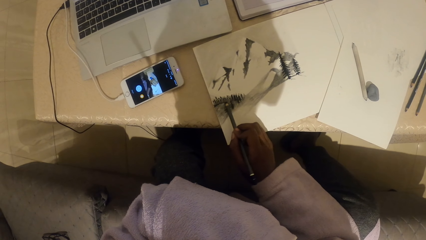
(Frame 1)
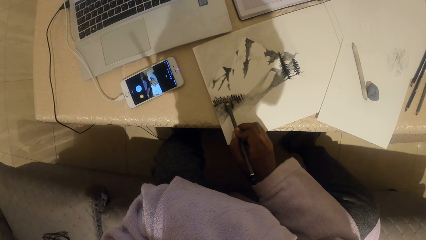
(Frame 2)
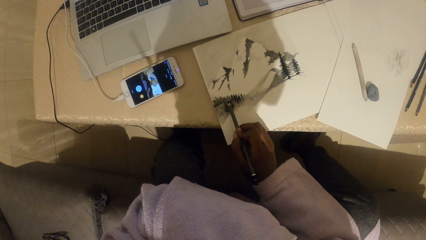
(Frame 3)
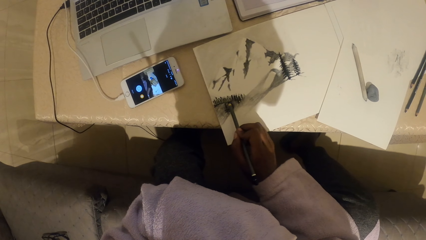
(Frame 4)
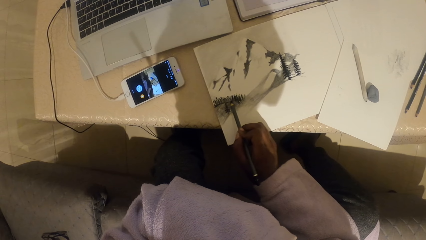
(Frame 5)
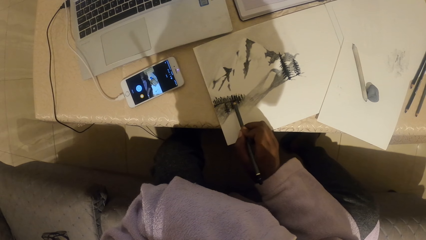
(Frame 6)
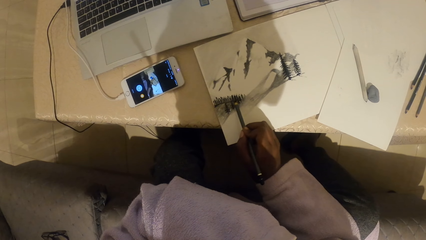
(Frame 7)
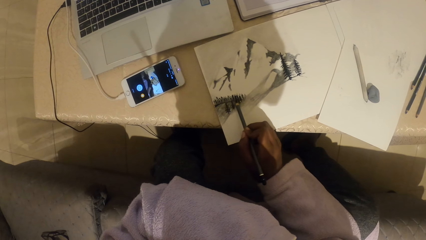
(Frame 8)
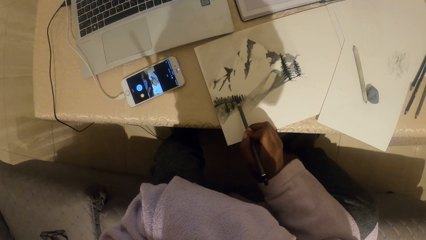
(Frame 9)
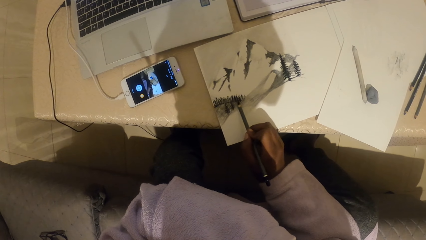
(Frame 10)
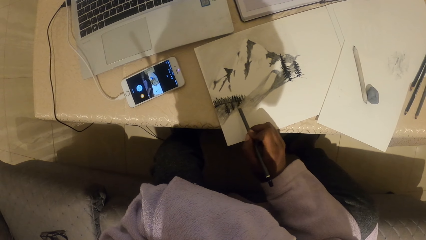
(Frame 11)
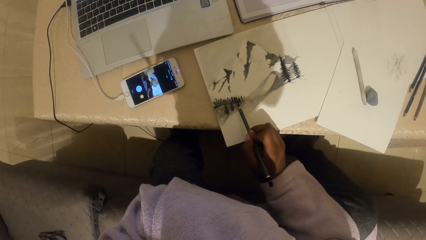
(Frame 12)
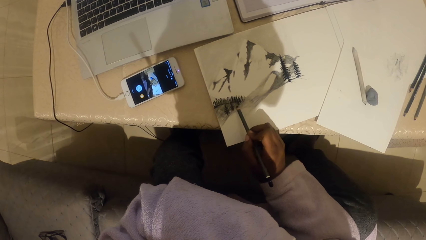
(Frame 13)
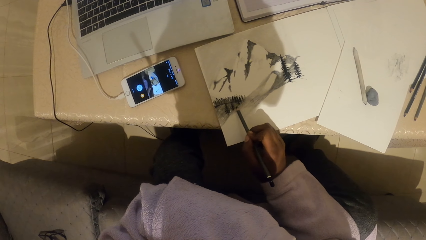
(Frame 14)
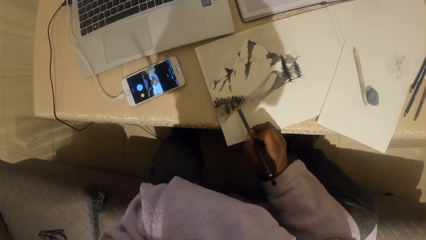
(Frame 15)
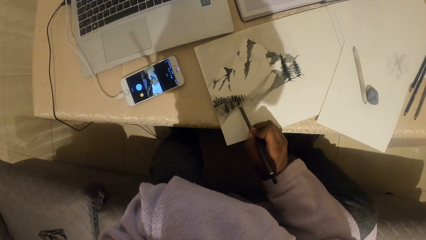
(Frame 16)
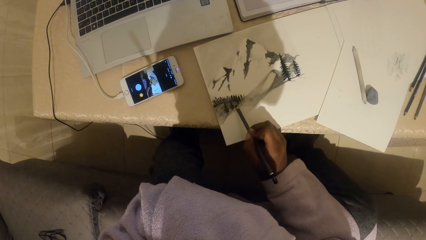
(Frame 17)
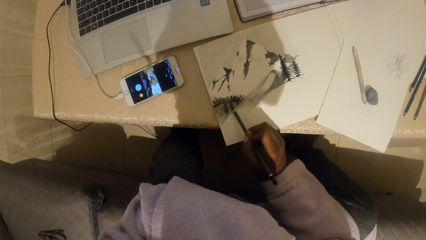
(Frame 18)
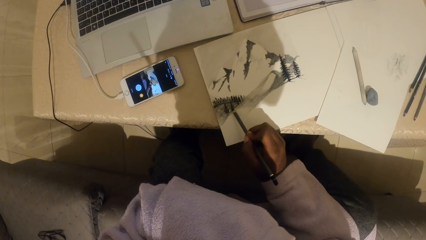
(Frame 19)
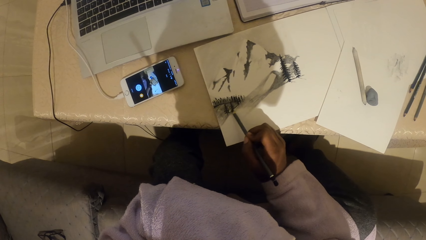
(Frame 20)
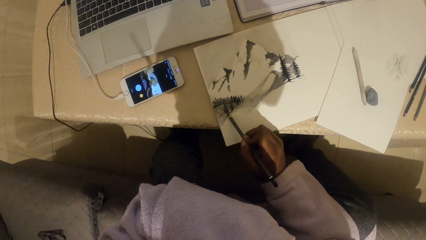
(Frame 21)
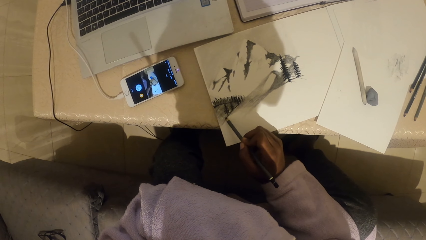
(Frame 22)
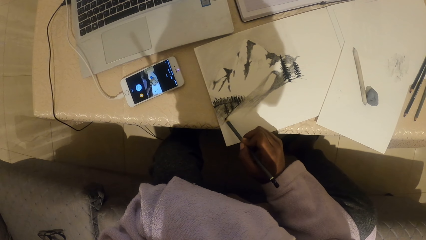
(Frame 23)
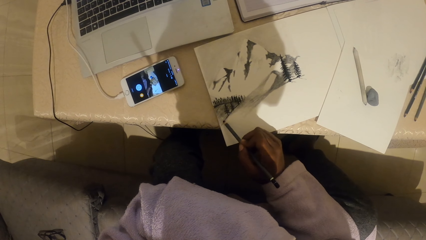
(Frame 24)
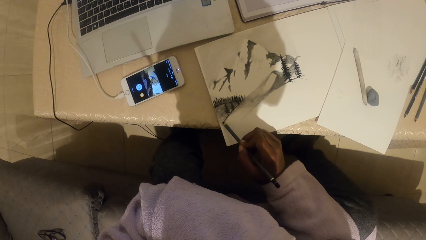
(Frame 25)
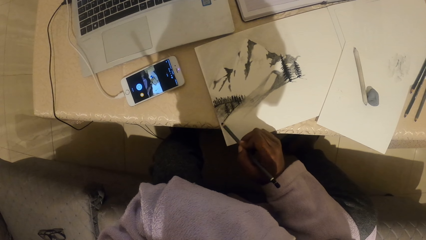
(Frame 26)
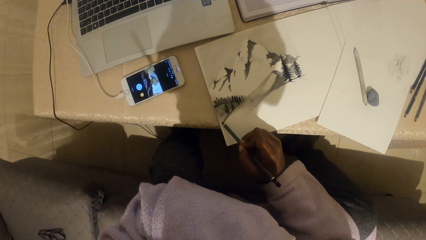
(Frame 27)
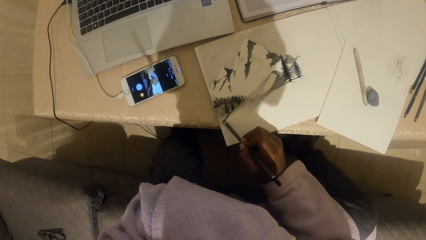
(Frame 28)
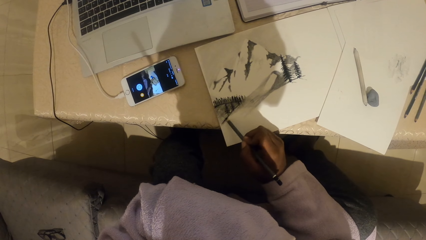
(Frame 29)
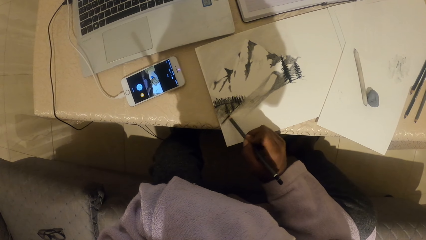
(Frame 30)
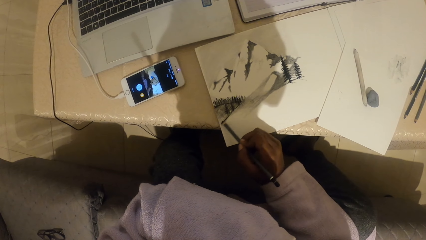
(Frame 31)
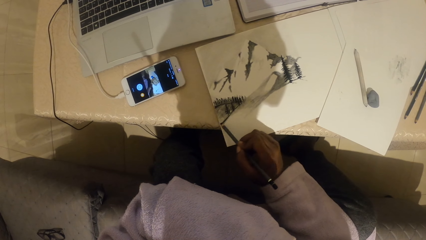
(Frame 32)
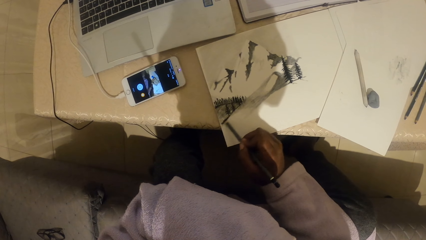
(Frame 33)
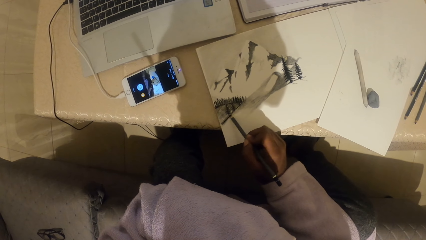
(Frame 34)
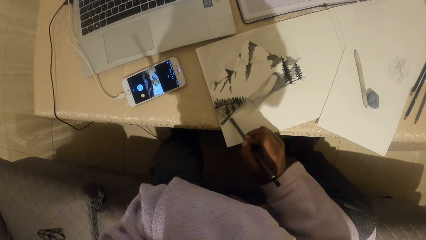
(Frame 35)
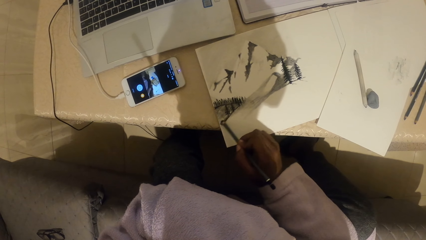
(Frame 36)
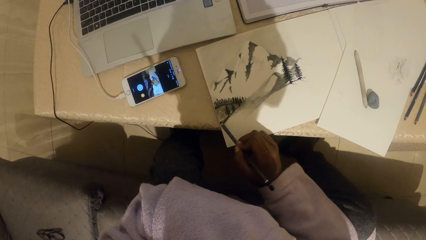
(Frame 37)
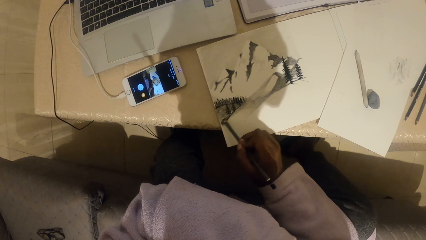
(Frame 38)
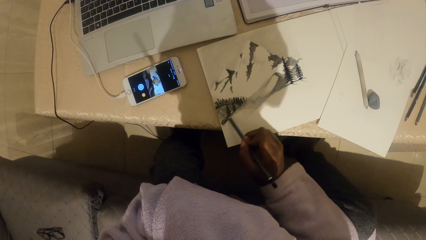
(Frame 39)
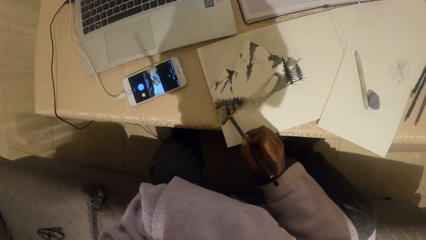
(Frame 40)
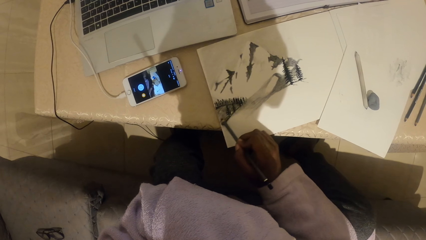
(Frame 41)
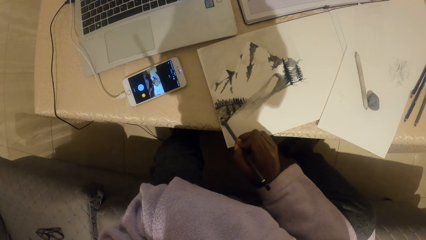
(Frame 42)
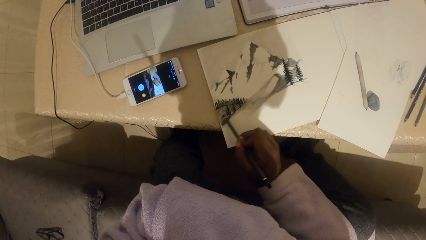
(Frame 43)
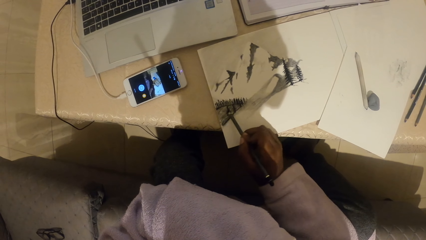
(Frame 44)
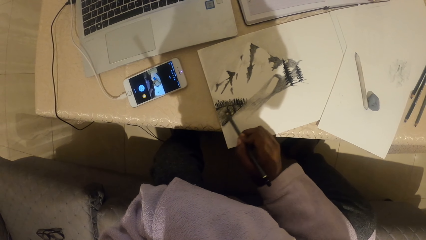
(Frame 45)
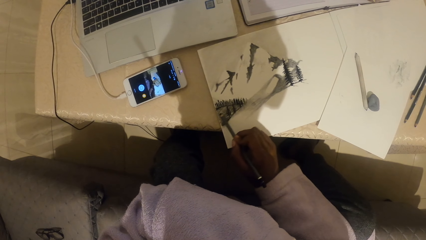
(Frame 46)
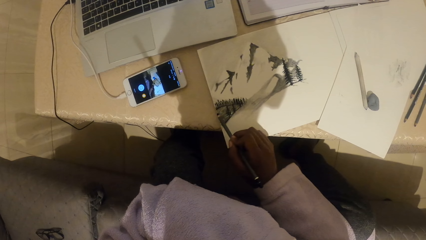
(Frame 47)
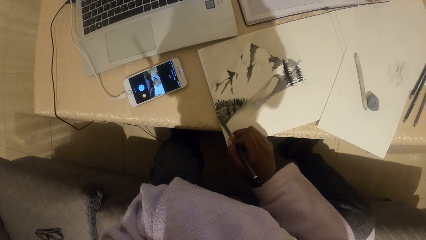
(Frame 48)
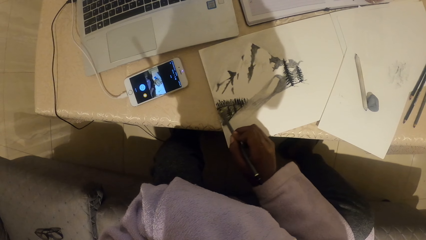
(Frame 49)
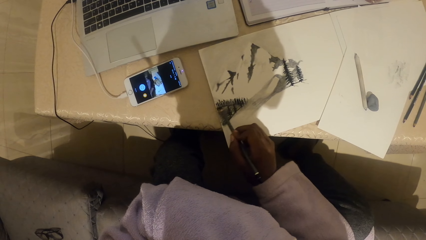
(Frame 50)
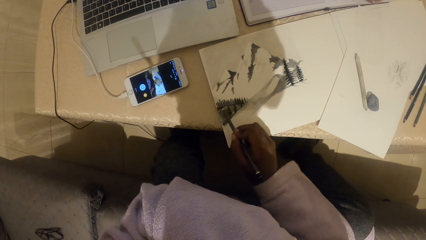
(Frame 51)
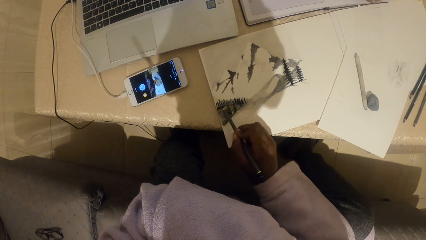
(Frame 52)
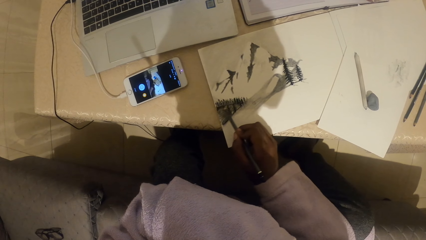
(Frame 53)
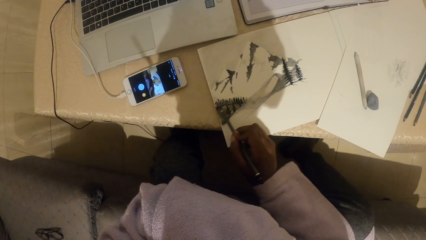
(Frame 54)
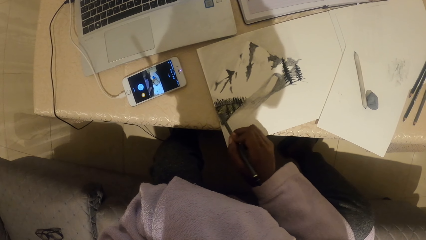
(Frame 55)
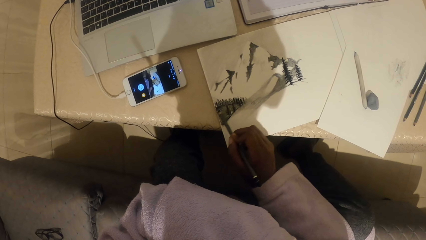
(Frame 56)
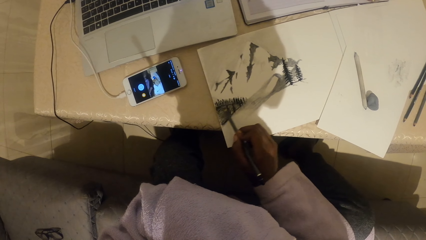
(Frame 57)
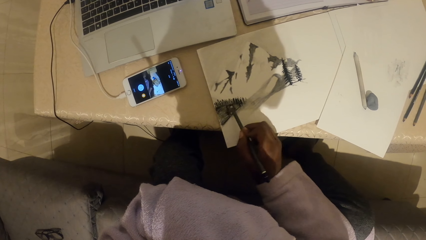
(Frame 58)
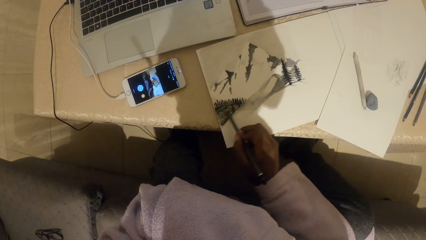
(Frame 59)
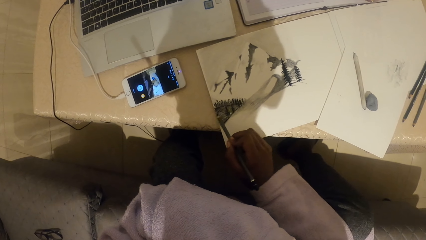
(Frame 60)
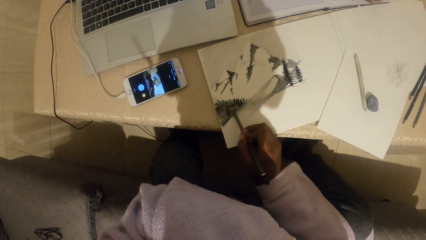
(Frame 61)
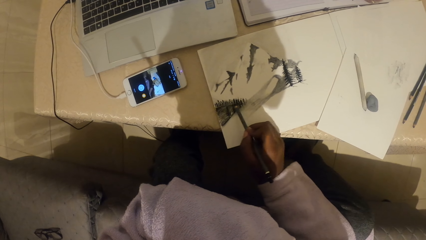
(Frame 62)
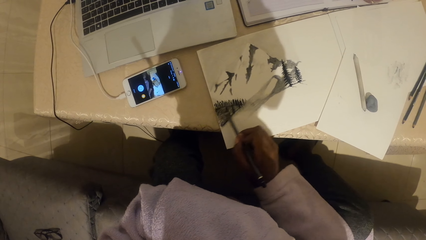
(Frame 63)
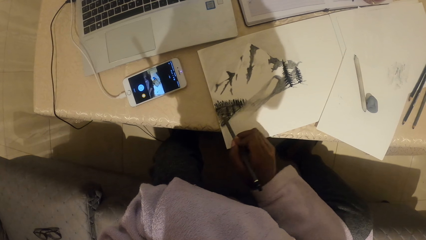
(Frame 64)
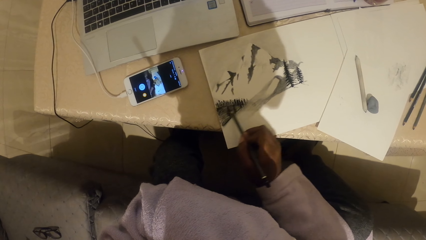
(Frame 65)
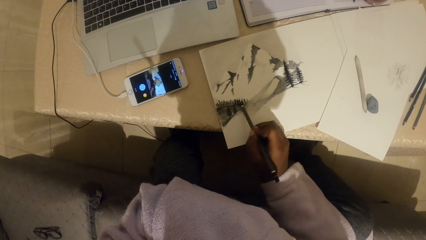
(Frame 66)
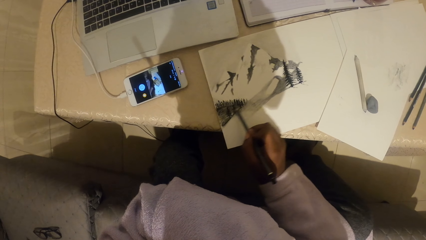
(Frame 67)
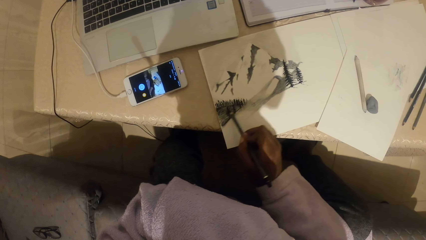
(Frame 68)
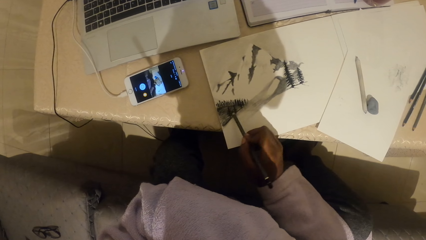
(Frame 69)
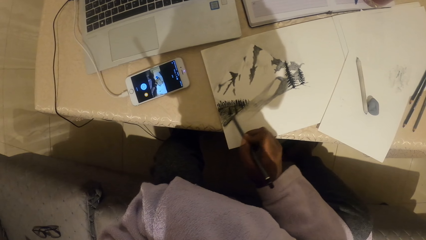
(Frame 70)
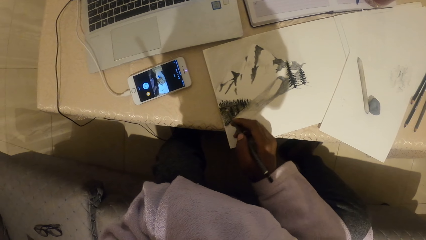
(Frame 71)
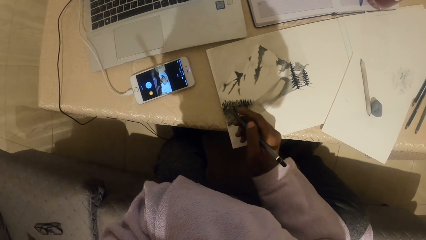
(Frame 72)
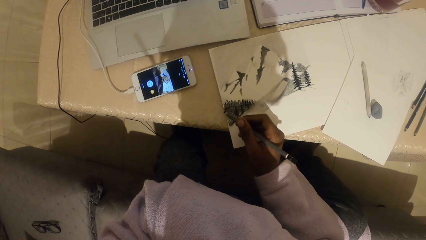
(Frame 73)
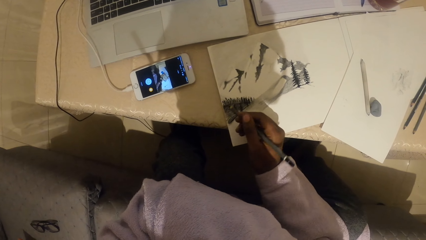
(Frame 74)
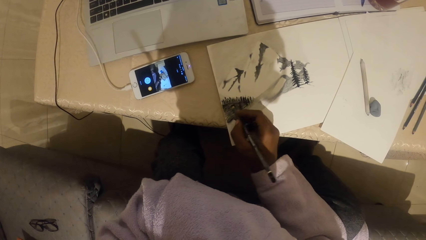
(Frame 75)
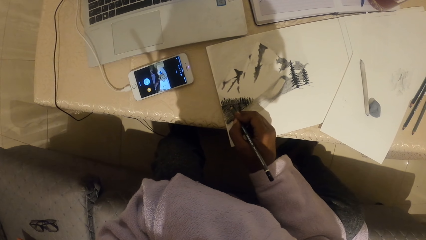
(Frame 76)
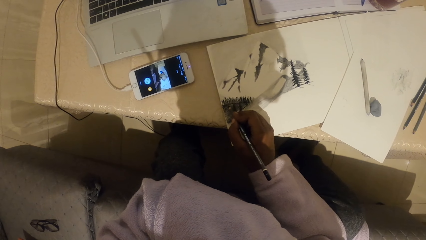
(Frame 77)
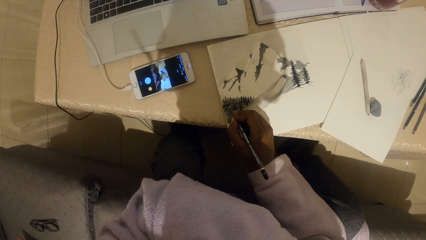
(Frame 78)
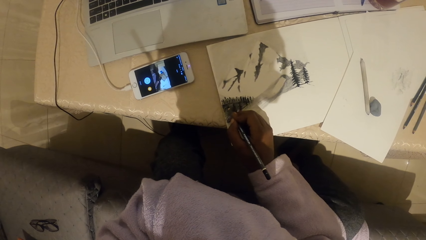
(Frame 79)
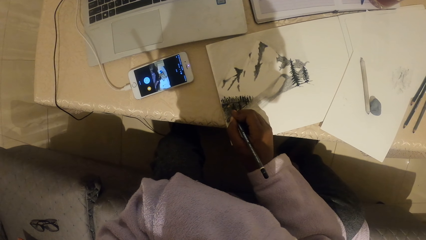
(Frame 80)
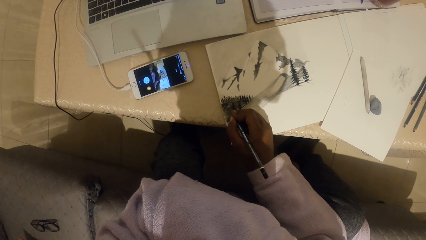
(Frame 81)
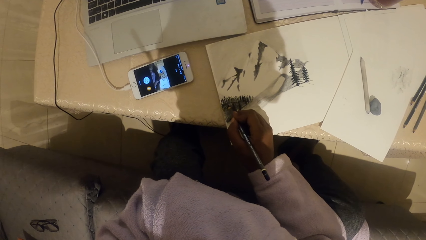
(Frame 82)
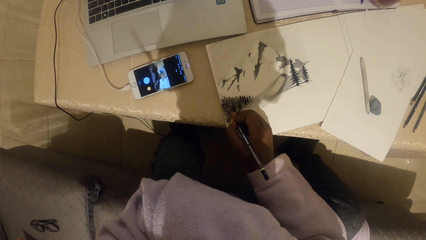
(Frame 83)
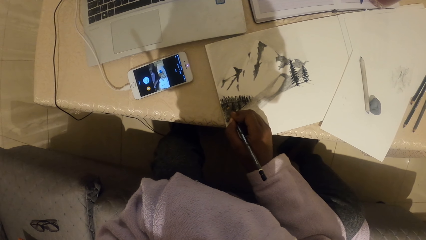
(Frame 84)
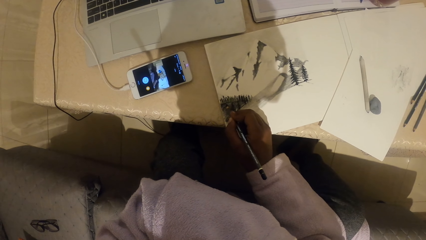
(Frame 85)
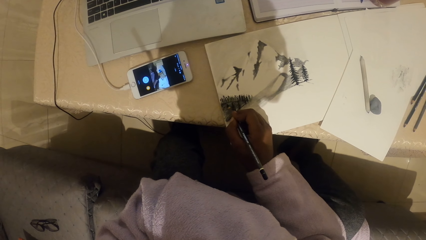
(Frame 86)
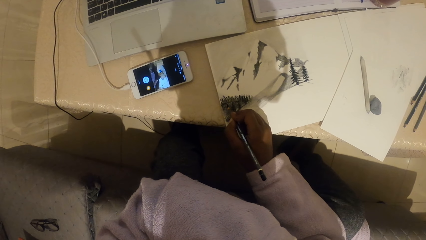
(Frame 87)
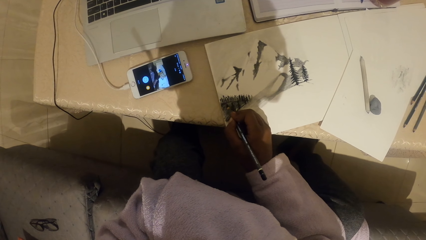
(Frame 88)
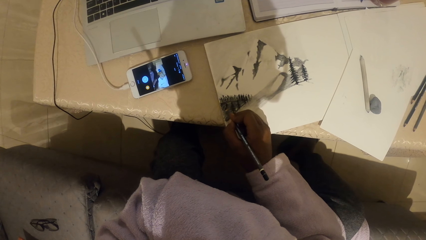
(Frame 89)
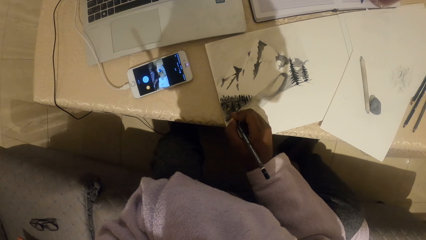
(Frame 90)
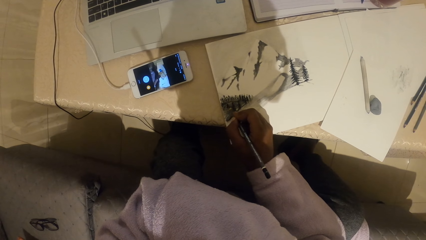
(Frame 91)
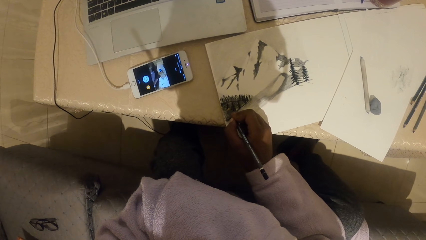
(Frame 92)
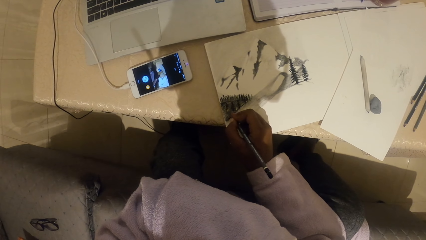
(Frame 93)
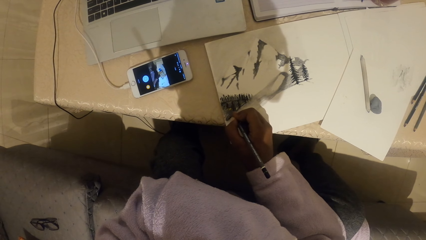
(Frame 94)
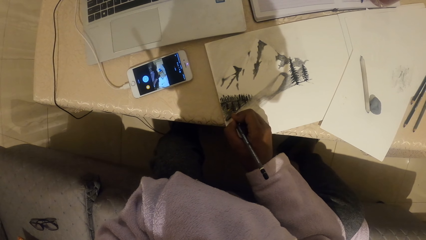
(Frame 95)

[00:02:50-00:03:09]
The camera wearer moves the hand. They paint on the paper.
